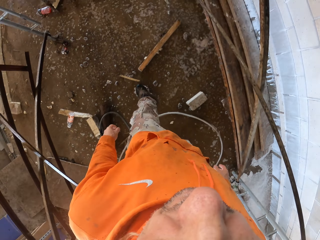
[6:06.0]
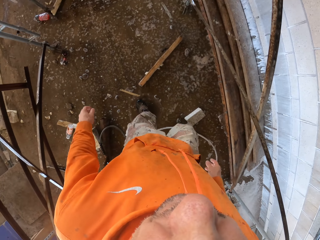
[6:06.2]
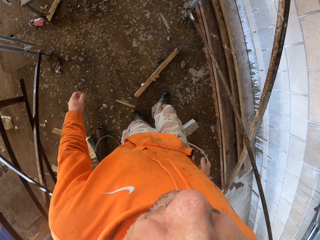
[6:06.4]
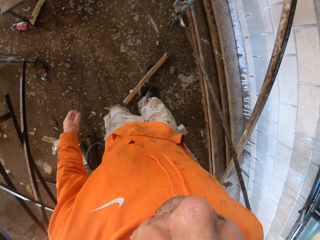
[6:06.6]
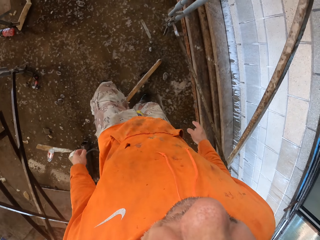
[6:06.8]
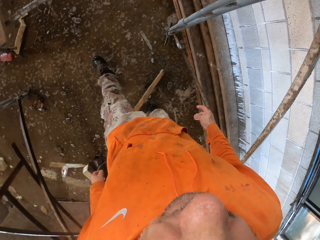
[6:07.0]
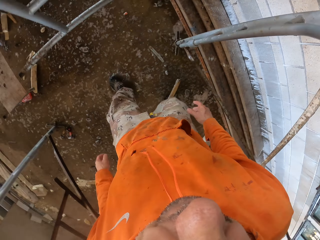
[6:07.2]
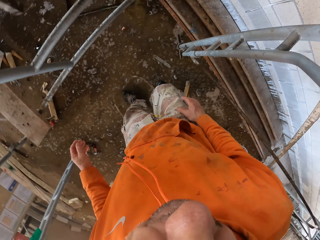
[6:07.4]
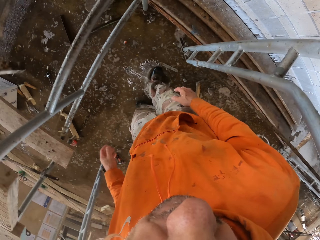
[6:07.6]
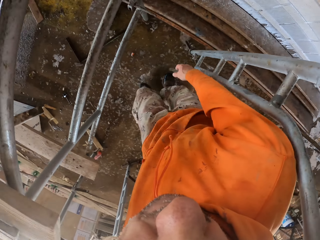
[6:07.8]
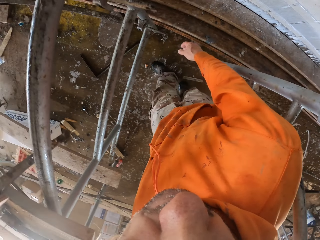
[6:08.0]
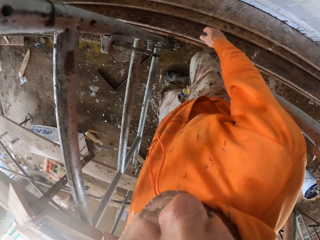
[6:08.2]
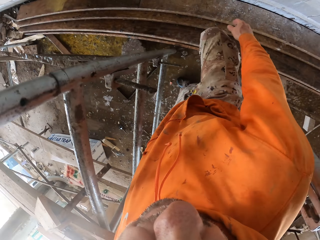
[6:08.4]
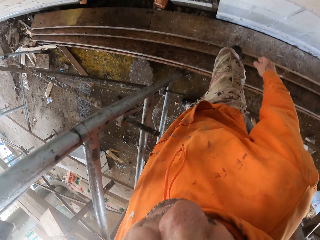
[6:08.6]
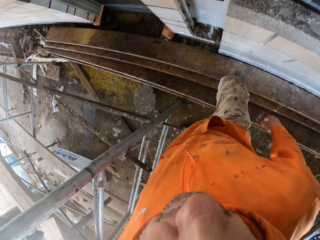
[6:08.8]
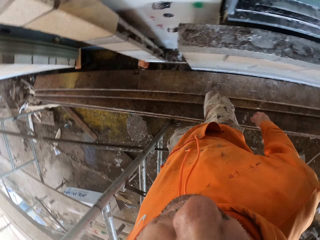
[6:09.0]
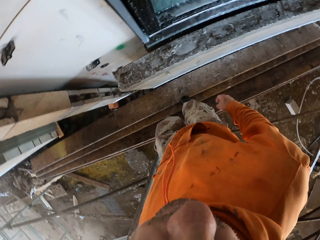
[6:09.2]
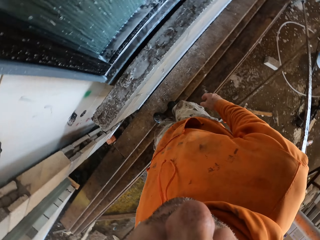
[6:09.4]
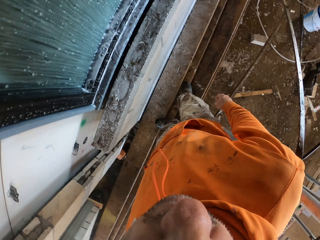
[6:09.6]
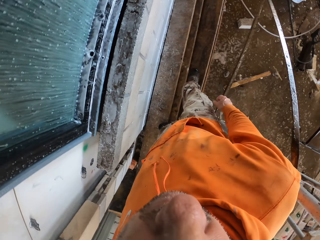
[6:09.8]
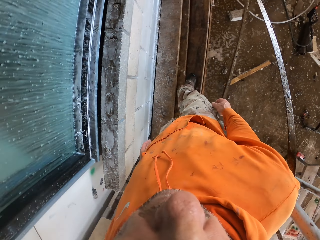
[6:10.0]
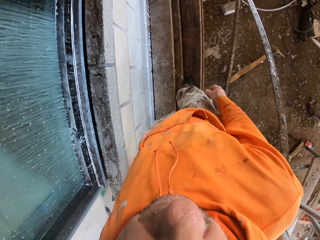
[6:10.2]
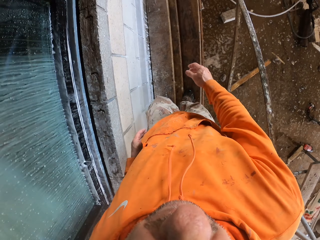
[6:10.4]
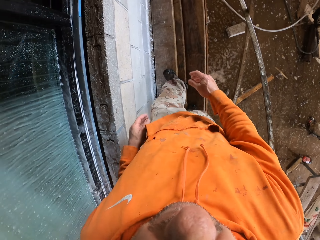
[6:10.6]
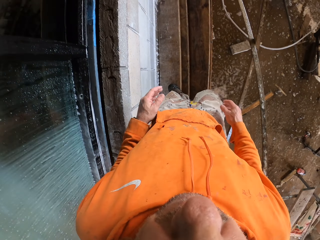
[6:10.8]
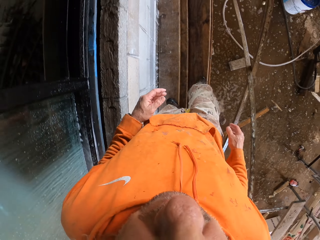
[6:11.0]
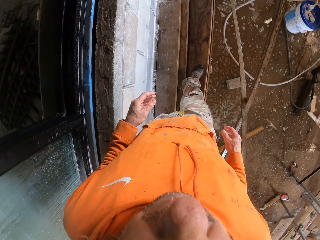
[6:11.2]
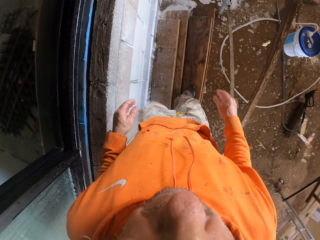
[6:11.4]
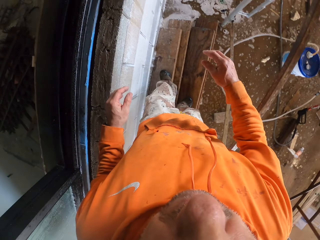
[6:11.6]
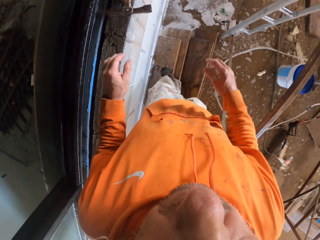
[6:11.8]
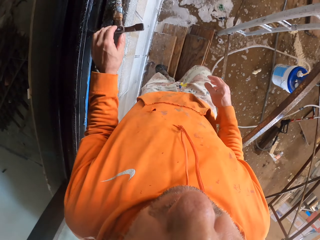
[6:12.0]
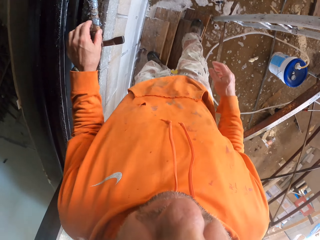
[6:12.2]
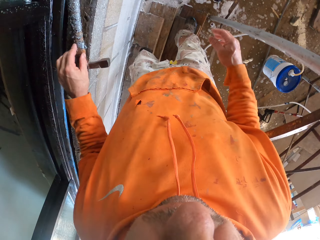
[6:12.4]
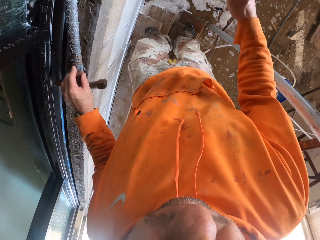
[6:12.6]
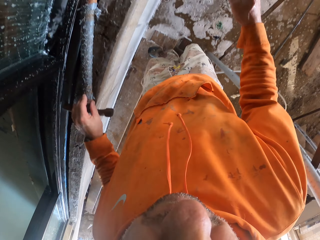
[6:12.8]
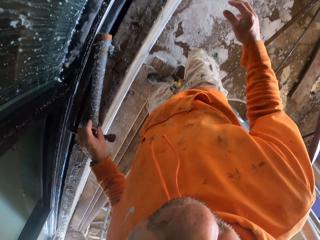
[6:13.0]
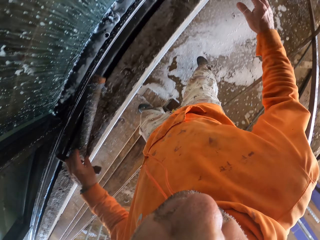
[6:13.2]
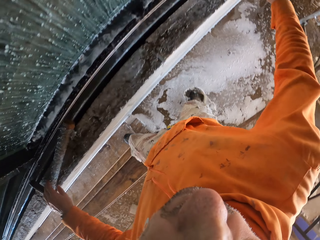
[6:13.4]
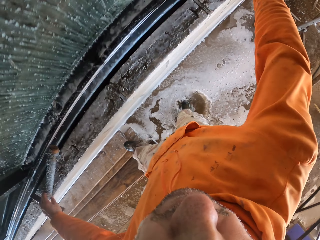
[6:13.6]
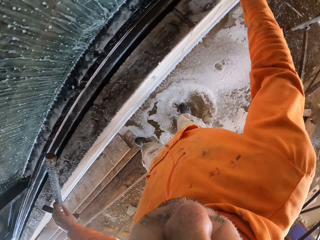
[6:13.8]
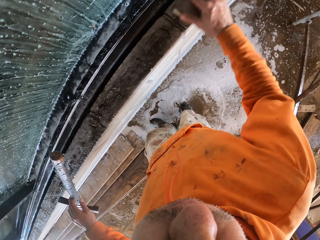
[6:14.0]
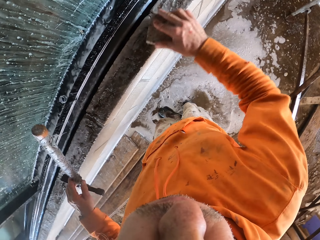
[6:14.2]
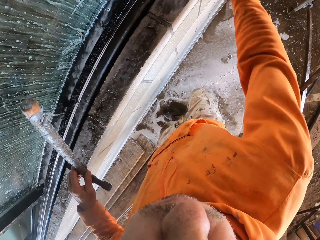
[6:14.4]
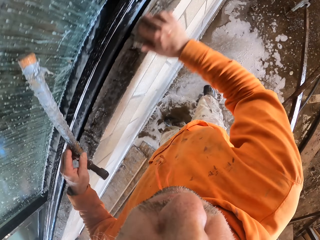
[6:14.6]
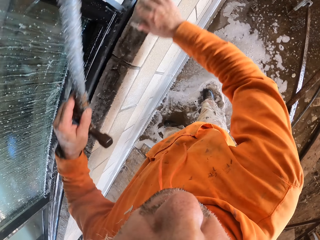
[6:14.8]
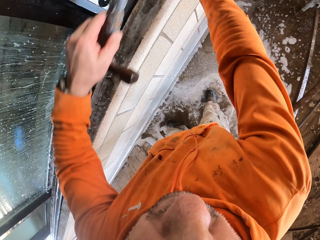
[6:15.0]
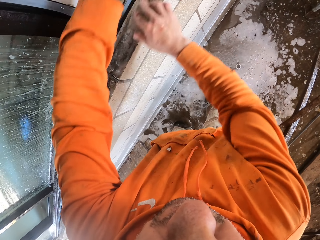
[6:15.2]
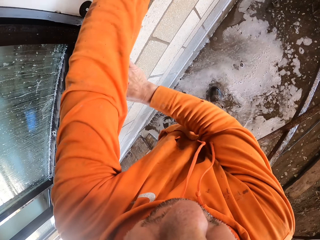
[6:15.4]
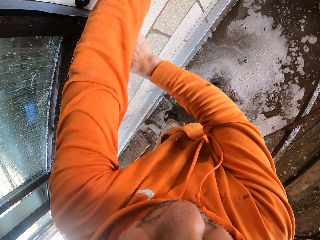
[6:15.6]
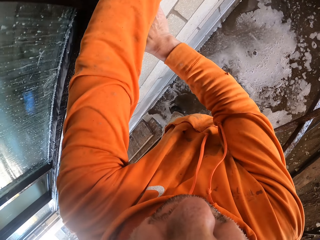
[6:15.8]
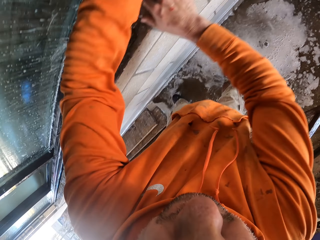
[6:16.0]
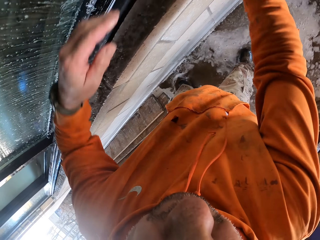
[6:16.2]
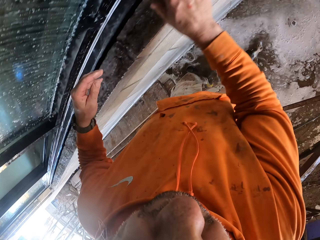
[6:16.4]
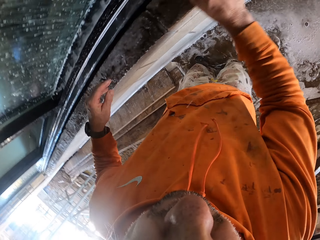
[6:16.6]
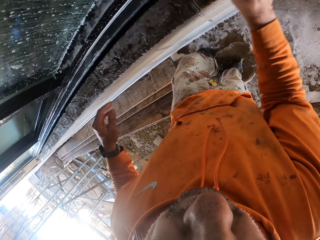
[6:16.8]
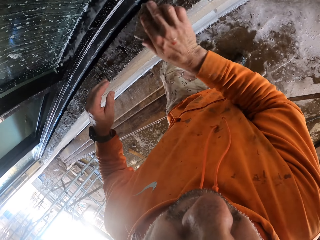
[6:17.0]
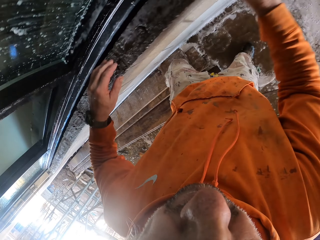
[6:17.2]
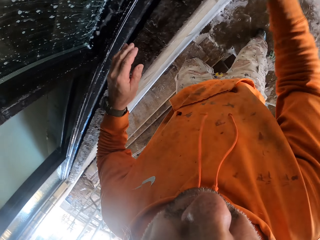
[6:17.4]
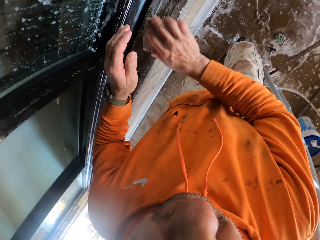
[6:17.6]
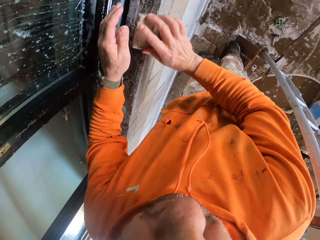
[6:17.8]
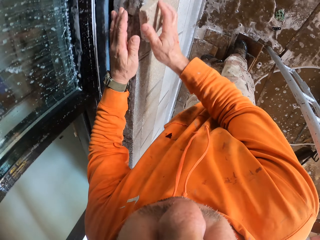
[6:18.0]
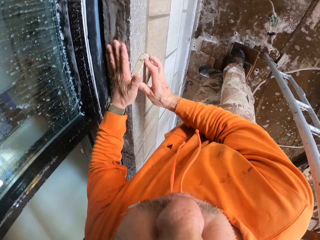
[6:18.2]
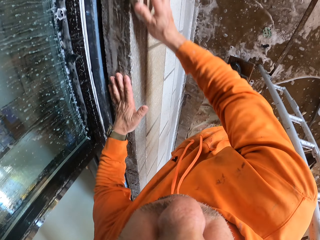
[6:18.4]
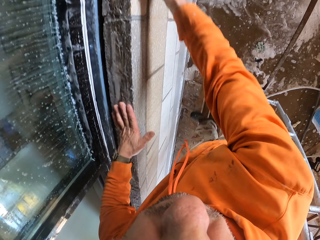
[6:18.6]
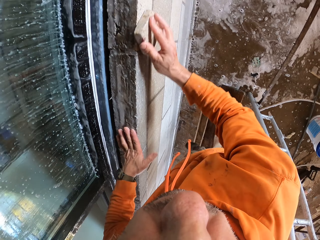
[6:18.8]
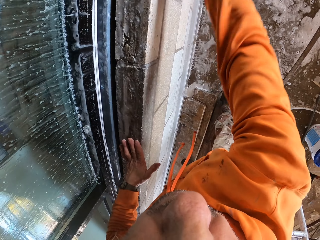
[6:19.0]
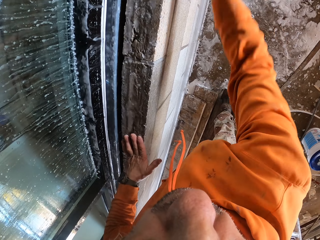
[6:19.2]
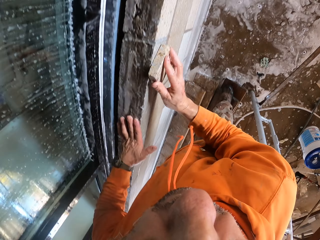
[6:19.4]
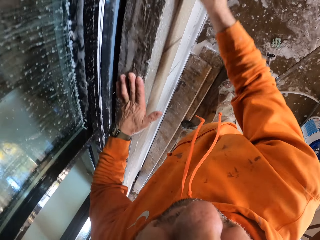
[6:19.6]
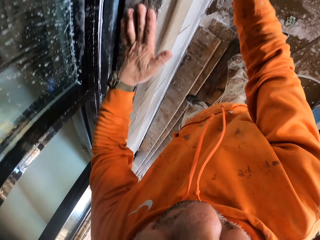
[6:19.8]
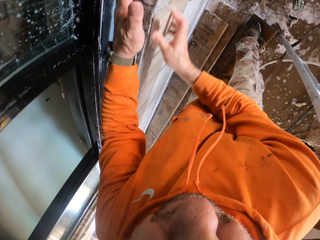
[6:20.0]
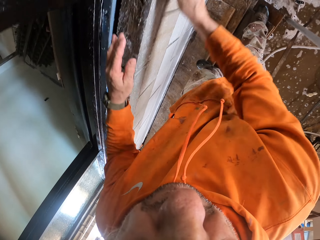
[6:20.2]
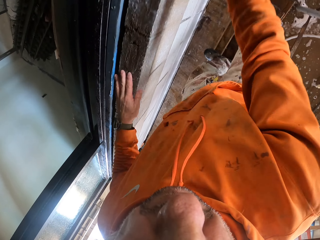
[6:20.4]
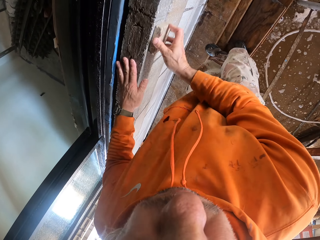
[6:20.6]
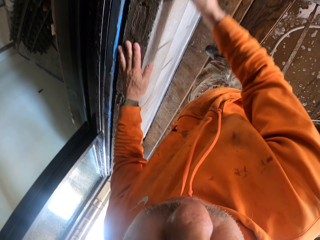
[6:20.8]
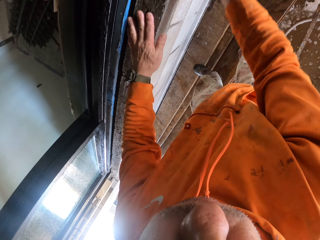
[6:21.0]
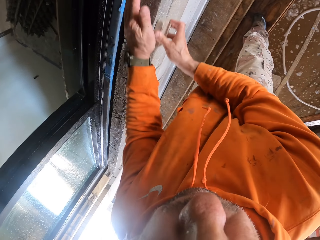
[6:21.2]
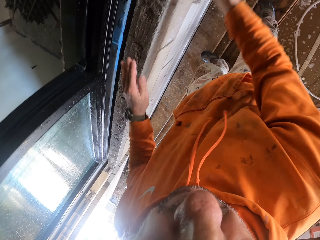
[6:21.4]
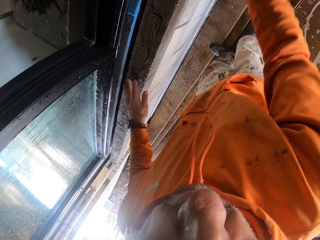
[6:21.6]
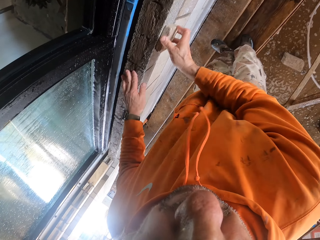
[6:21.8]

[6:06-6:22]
The camera wearer walks around. They step on the wood. They pick up a hammer on the window. They scrub the wall using a scrubber. They take a scouring pad brush. They put the scrubber on the wall.

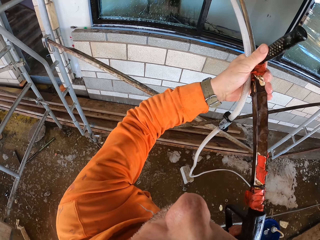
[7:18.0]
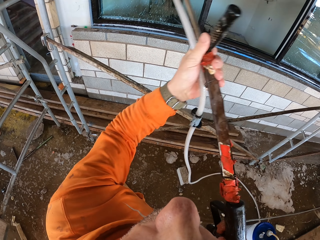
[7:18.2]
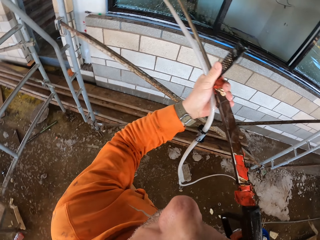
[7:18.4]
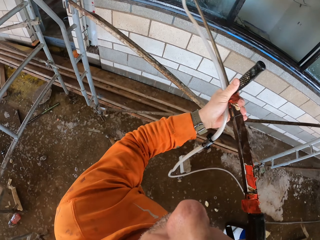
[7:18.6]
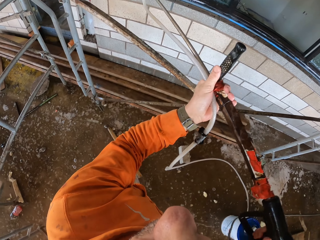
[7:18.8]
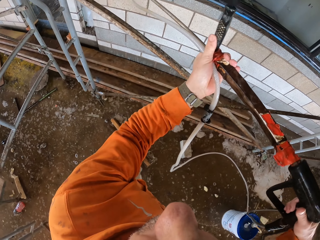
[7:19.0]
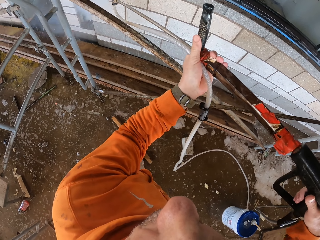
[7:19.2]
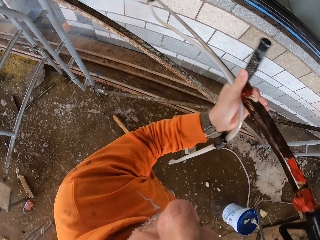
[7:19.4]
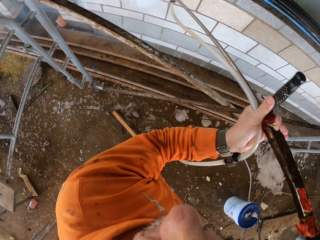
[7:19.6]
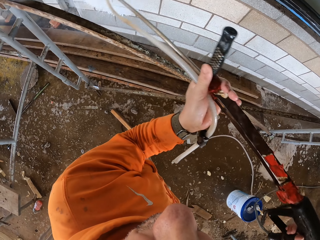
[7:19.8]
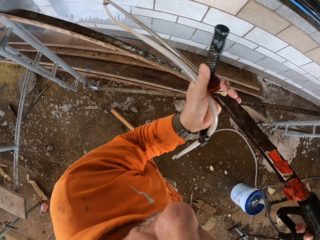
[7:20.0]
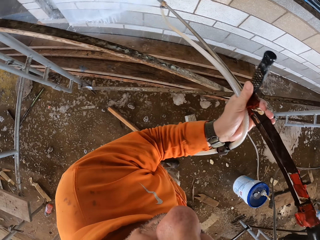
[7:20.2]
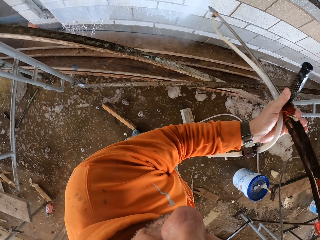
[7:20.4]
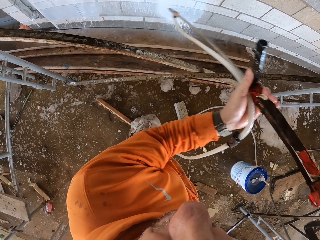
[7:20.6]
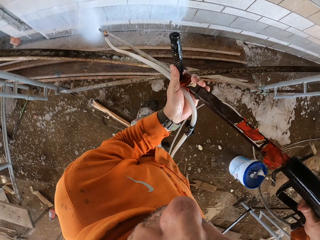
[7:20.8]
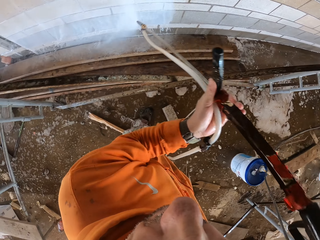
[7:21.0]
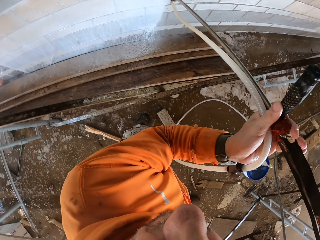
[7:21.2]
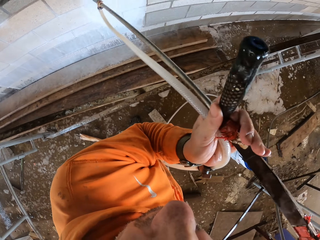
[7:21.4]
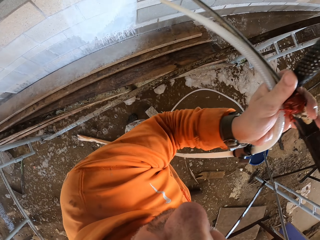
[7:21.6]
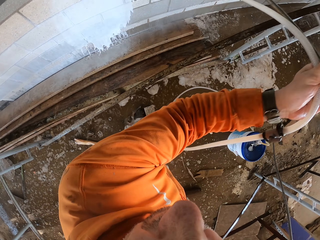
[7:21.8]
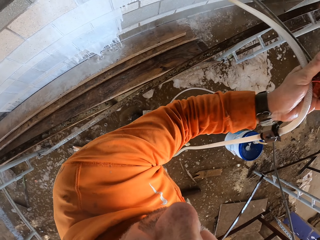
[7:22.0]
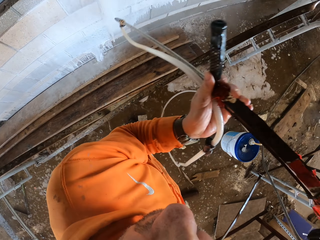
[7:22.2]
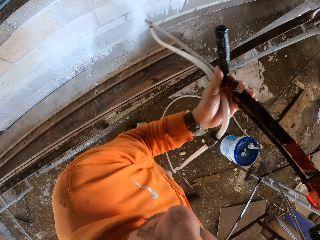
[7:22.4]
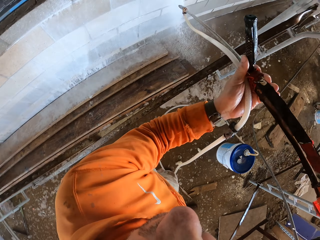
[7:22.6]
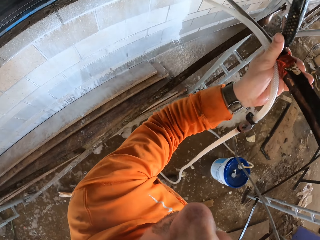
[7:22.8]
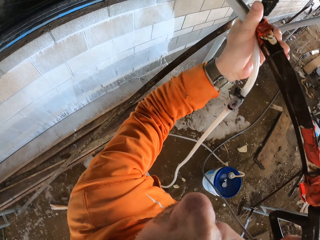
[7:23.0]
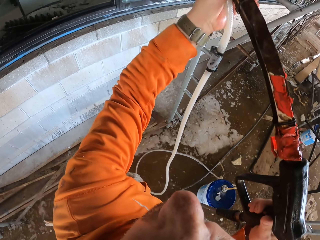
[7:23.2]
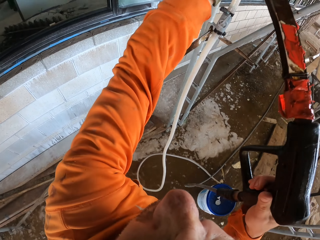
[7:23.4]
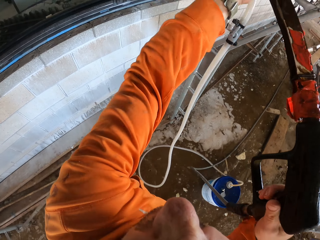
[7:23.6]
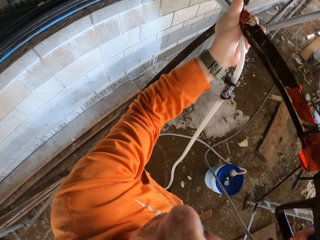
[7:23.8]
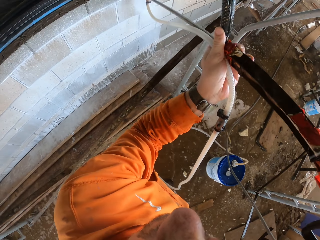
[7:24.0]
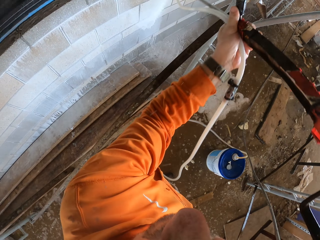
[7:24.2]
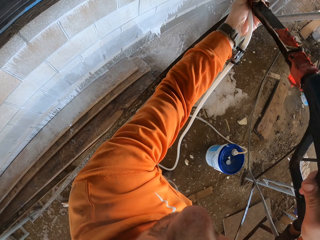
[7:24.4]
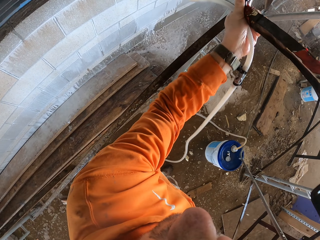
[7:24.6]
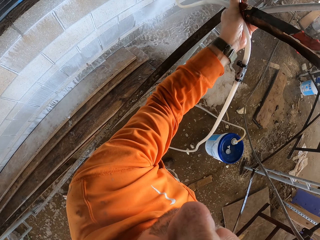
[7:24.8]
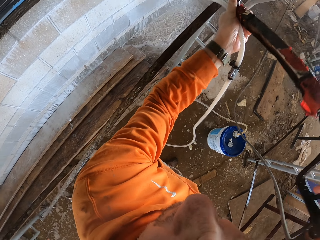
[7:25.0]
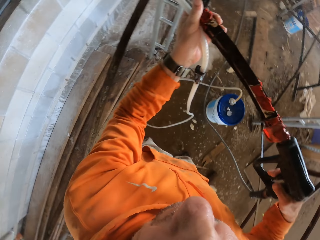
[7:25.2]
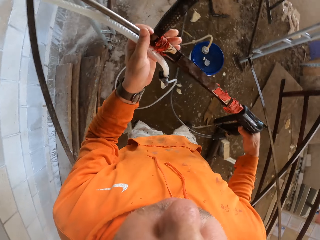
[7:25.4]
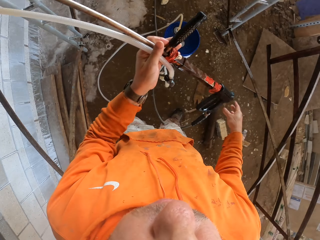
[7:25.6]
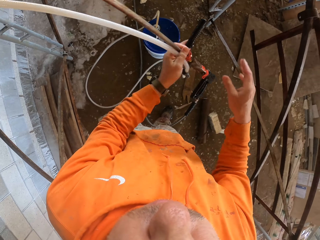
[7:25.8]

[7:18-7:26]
The camera wearer sprays the wall.
